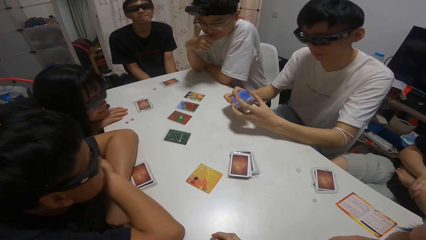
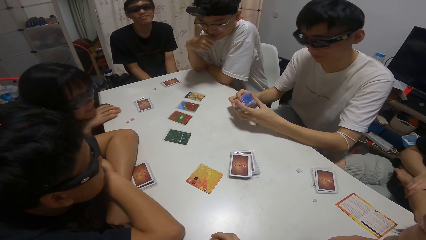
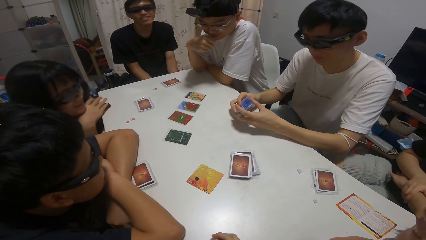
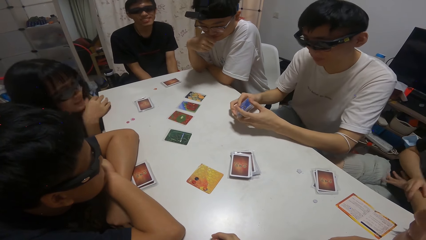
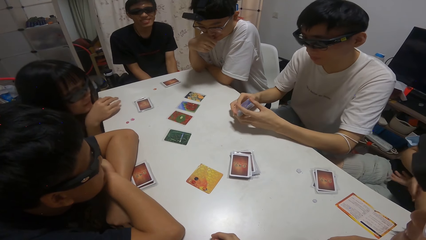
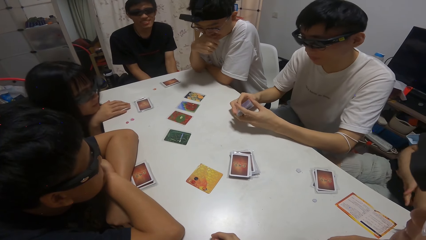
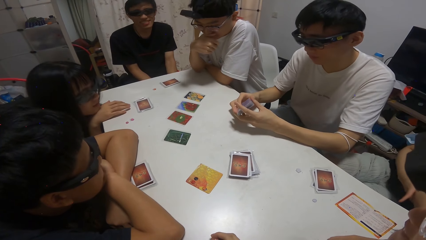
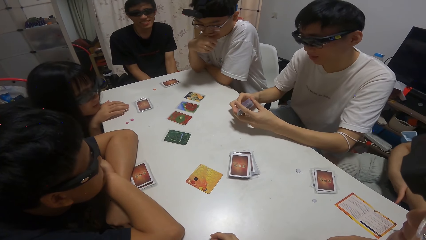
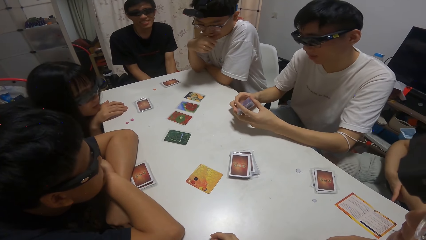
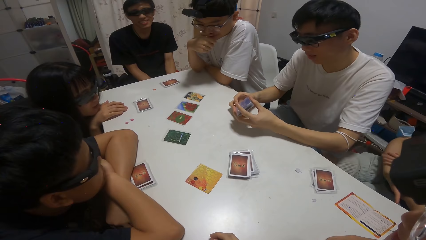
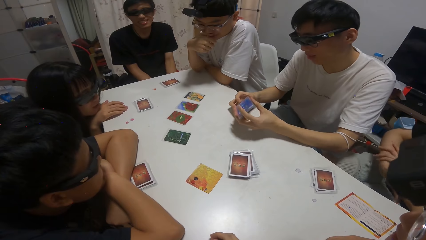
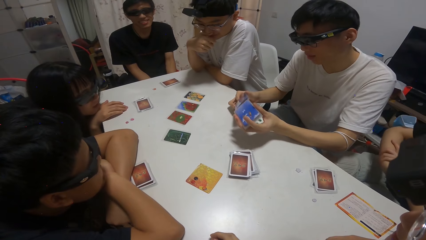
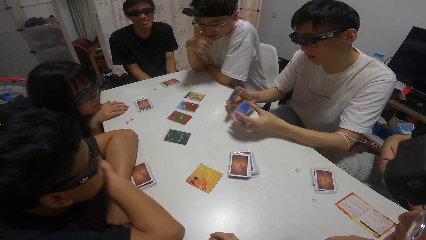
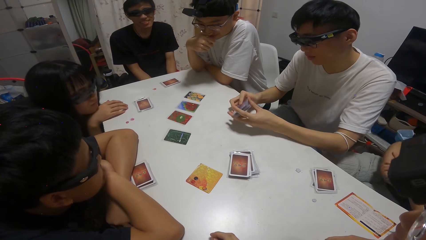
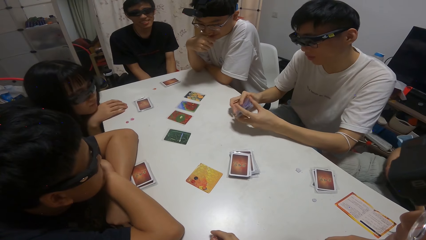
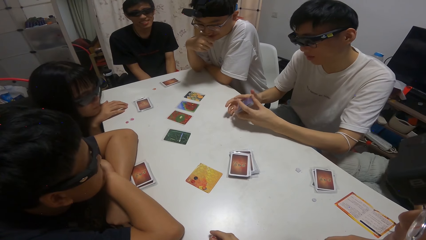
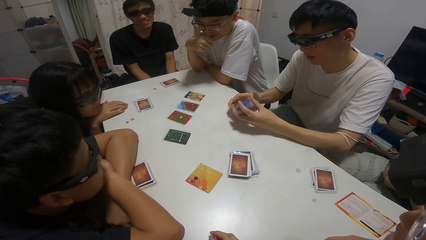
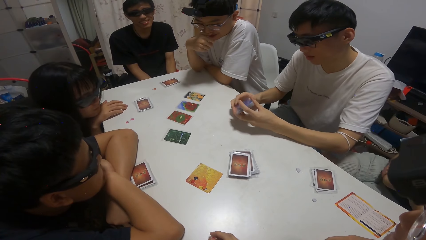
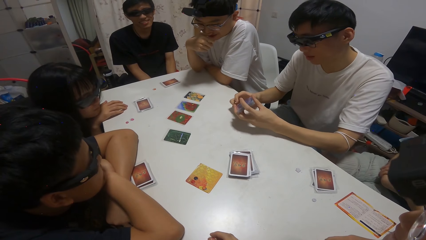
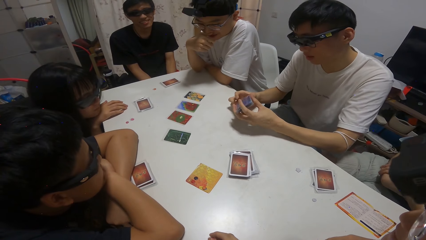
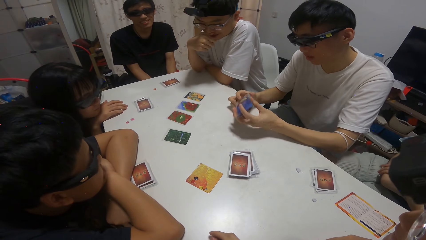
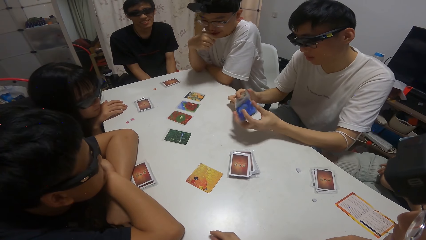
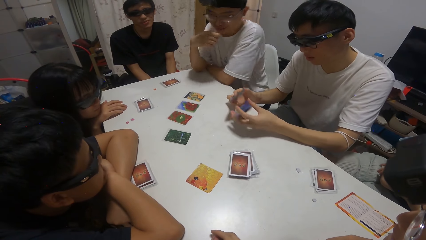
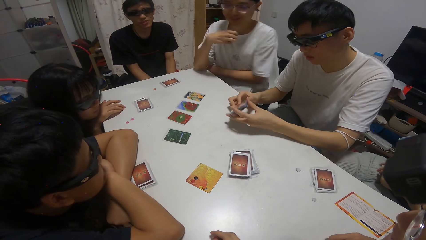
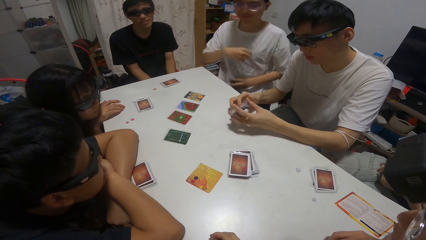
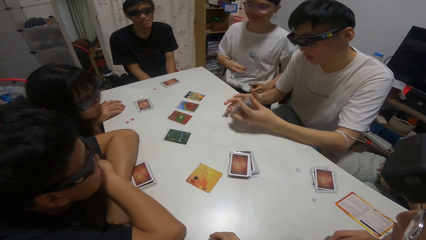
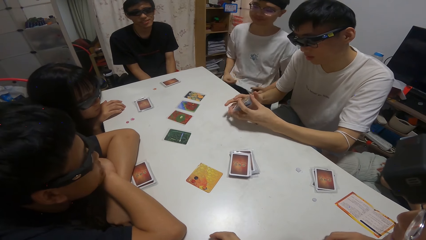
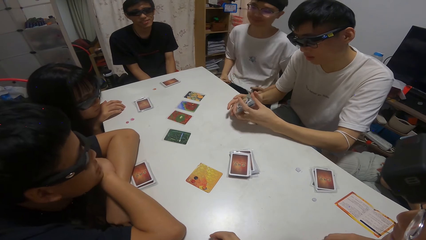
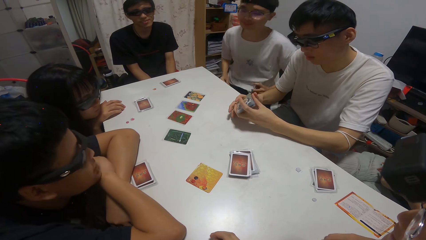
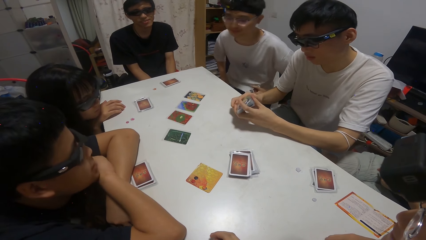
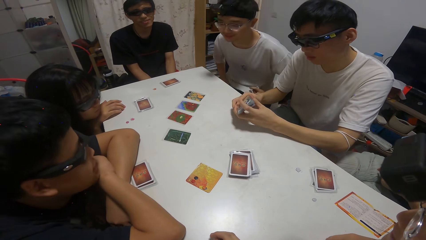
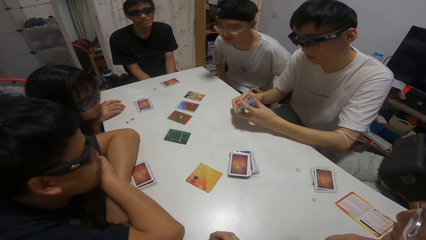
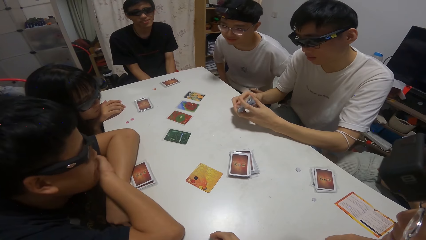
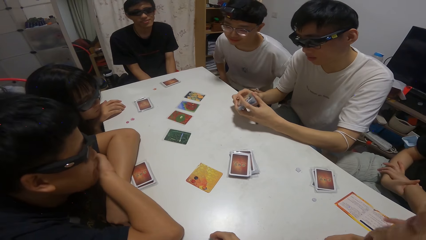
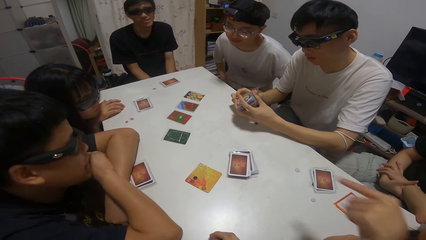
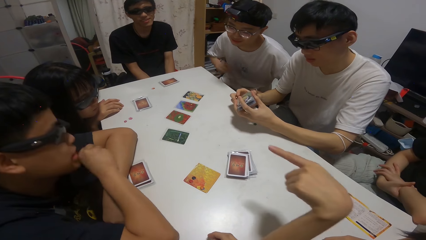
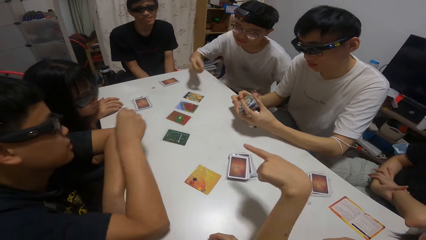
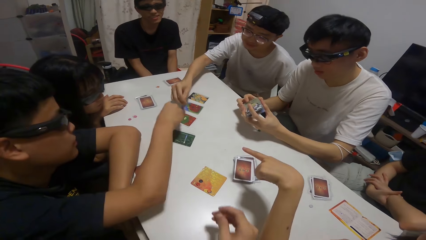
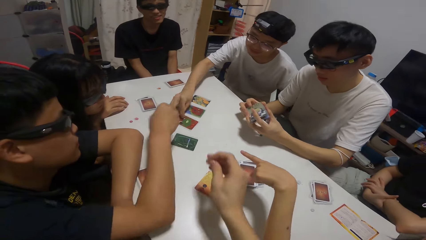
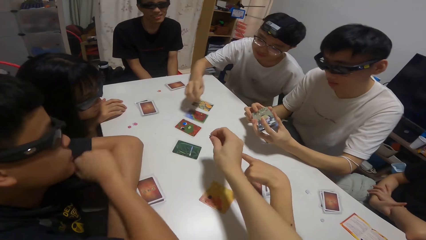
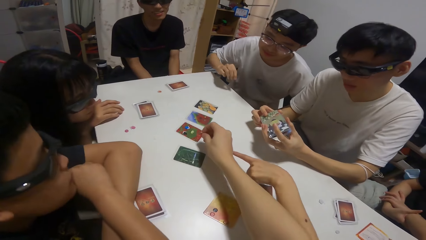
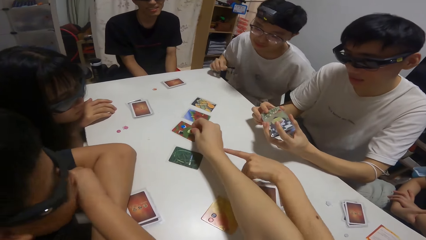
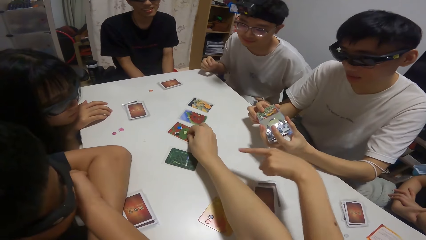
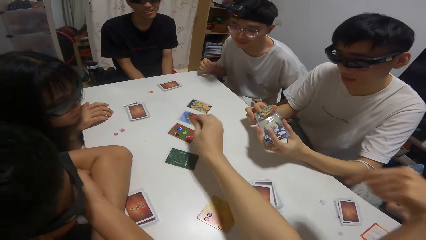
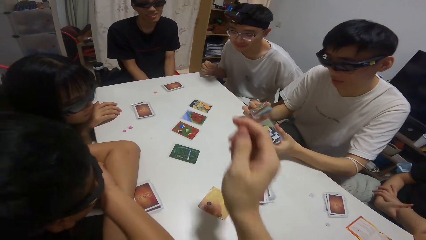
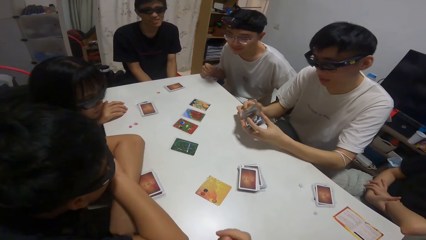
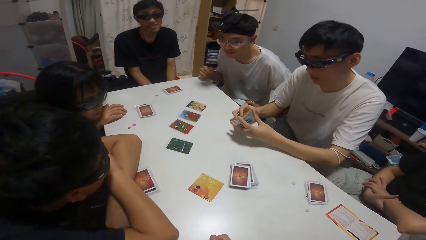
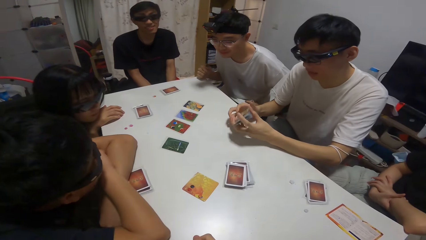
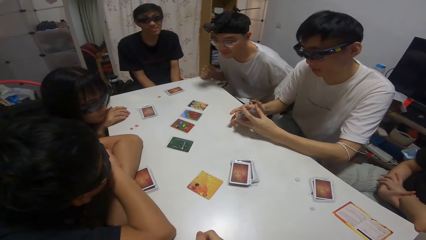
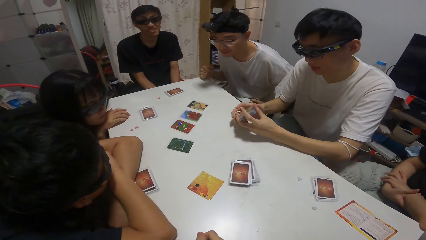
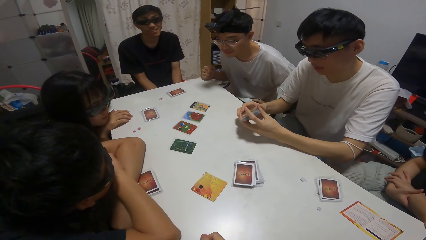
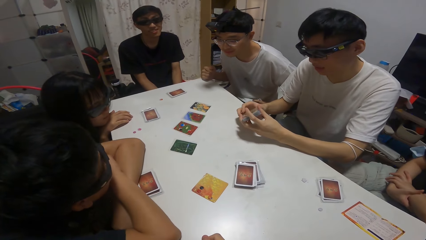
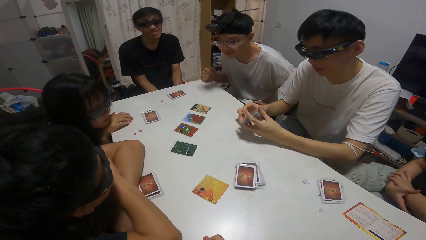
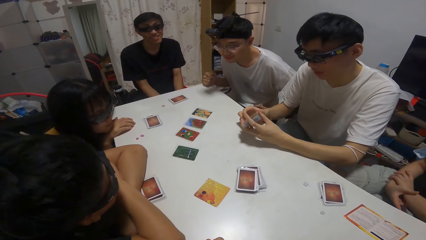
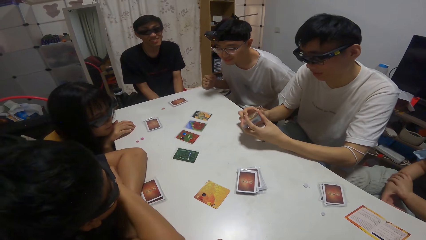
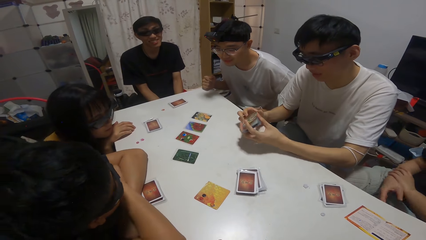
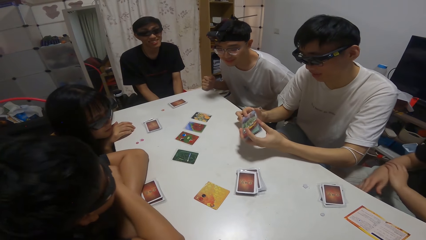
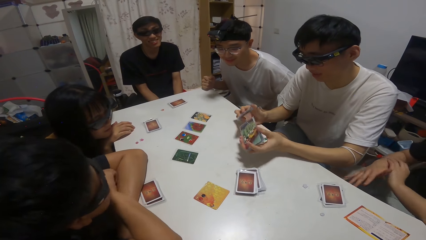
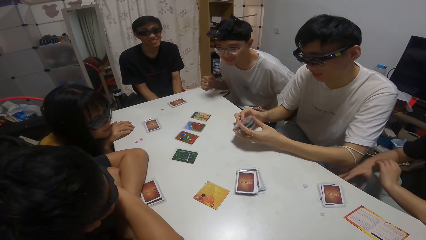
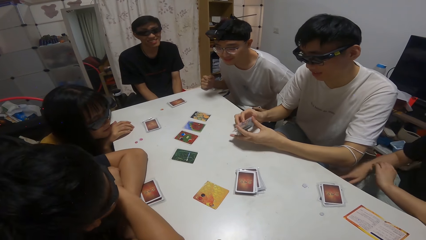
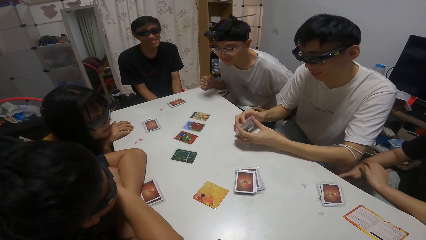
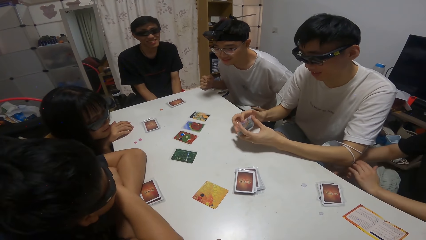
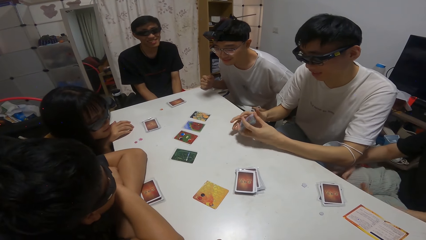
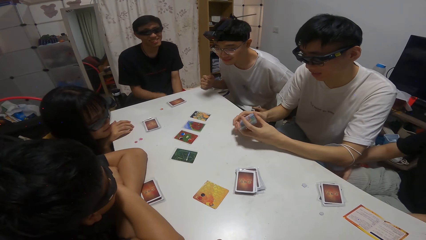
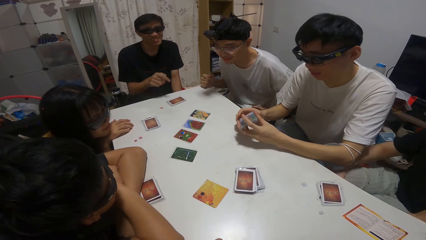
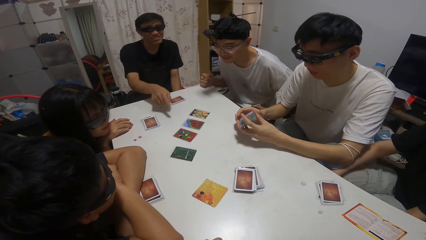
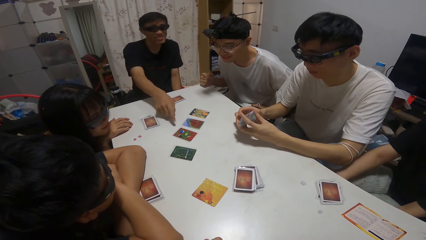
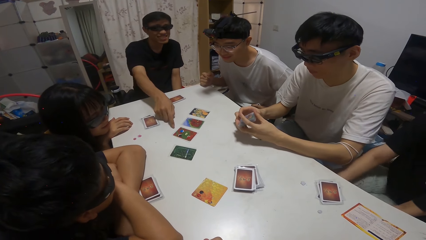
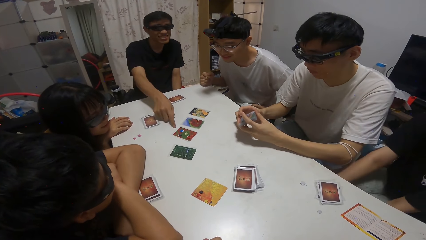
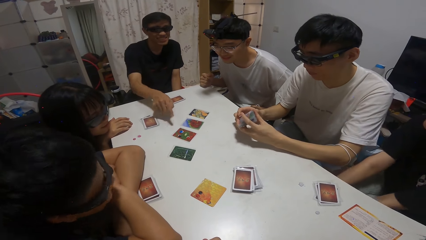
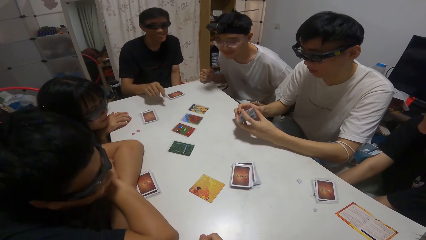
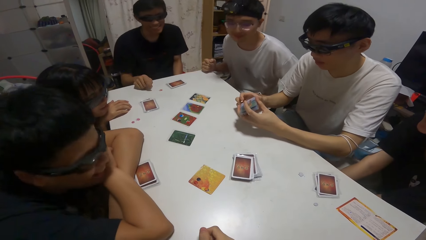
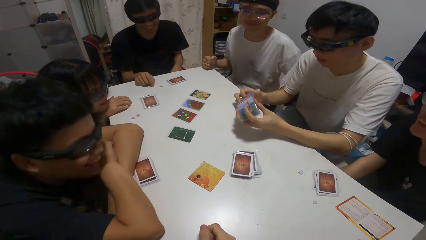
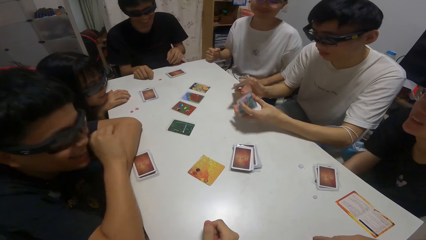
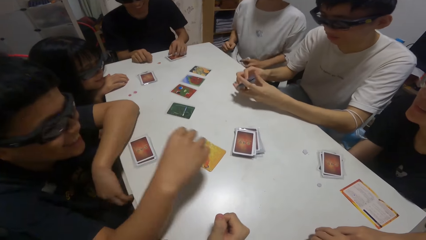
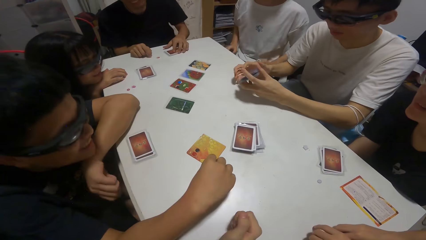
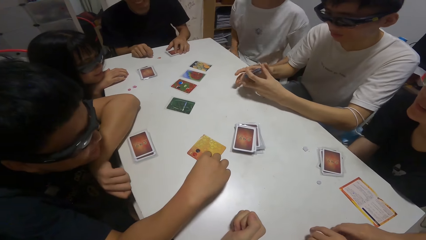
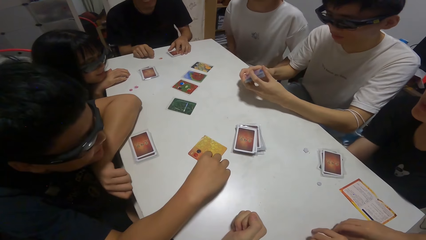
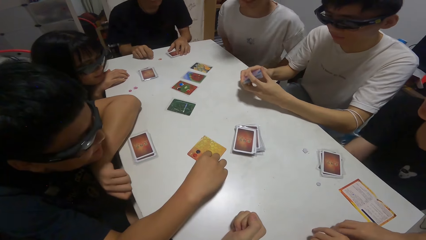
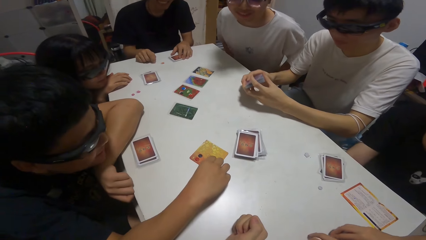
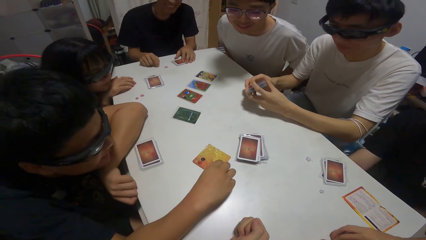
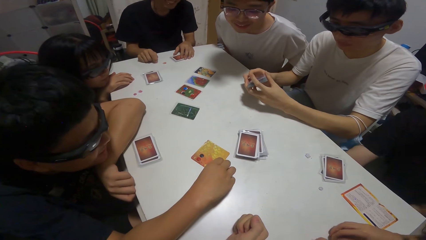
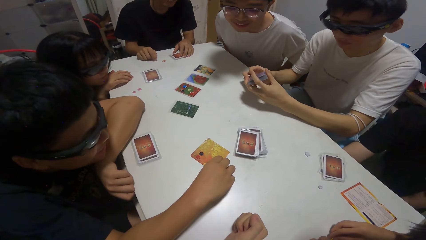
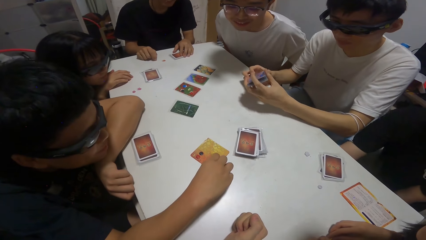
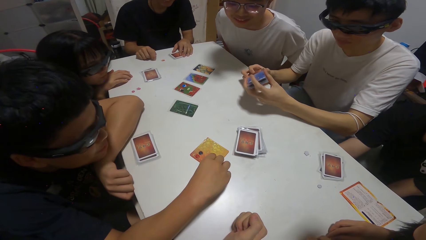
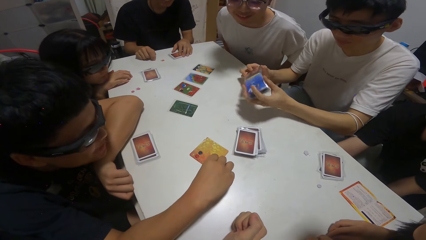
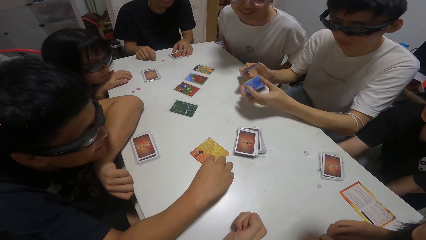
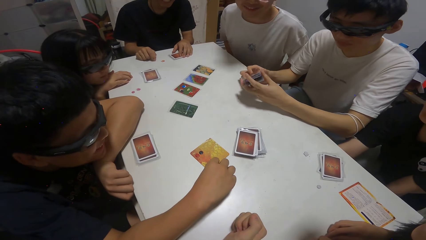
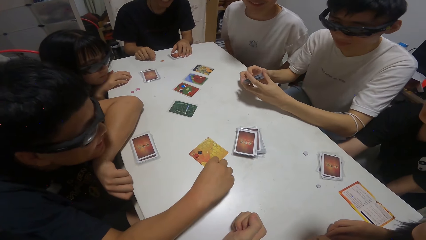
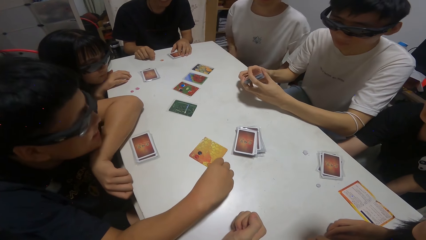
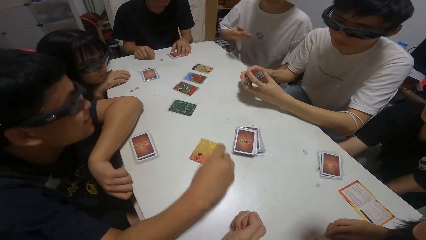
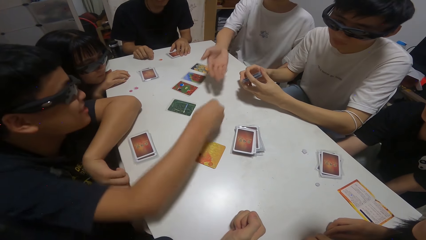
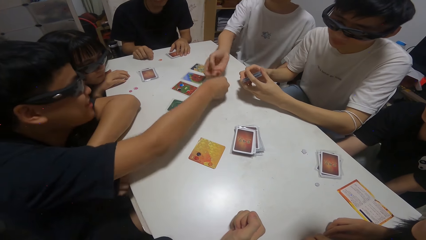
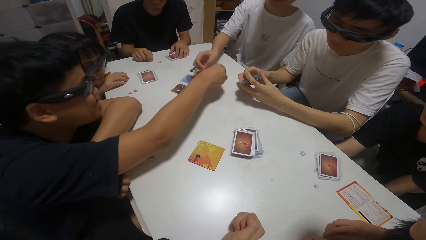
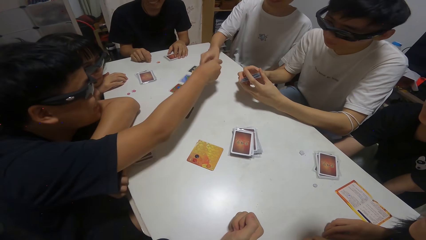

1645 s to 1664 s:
A boy drops a sticker on a card on the table. The camera wearer drops a sticker on a card on the table. Another boy points towards a card on the table. A person moves cards on the table. Another boy picks up a sticker on the card on the table with his right hand. Another person moves cards on the table.
